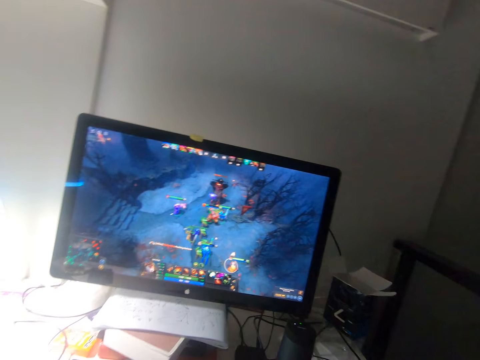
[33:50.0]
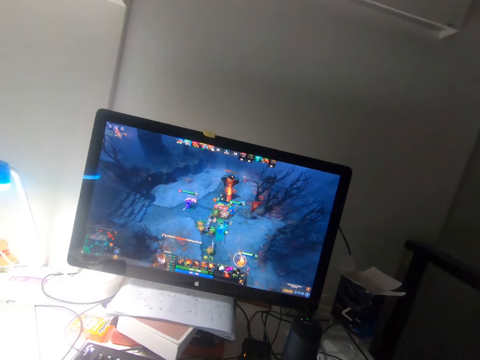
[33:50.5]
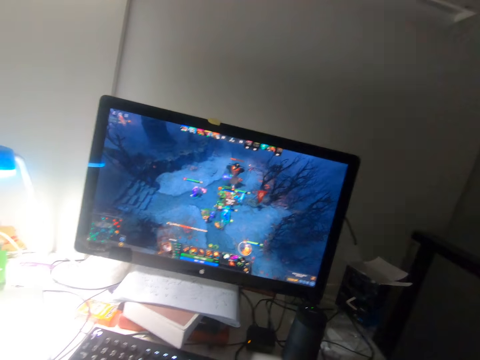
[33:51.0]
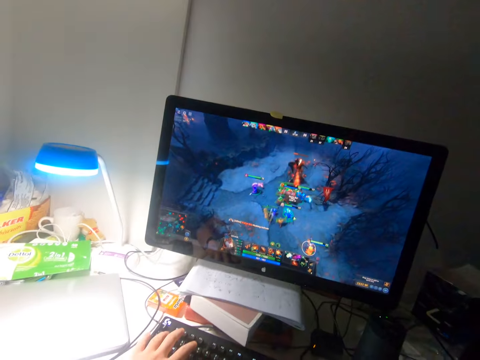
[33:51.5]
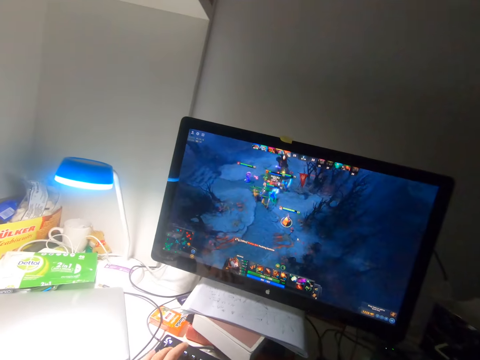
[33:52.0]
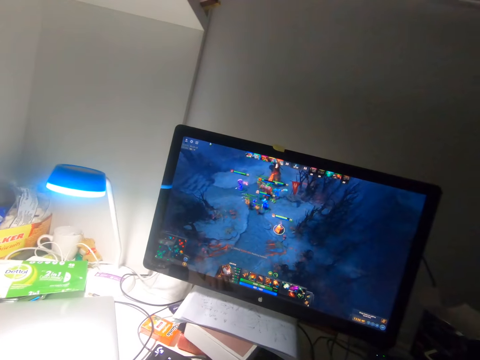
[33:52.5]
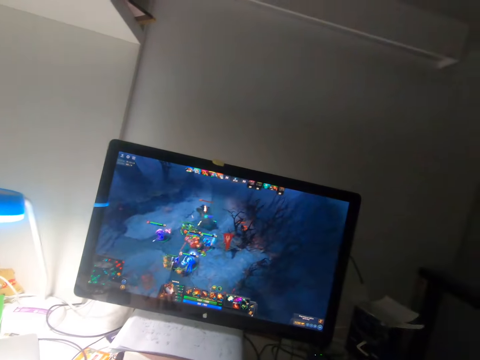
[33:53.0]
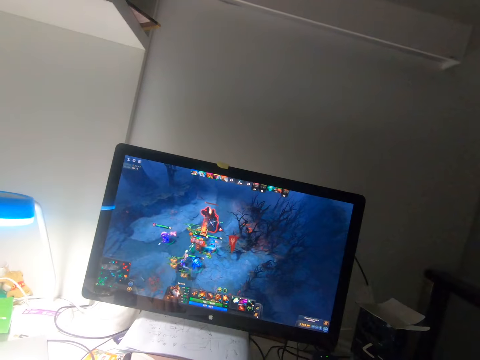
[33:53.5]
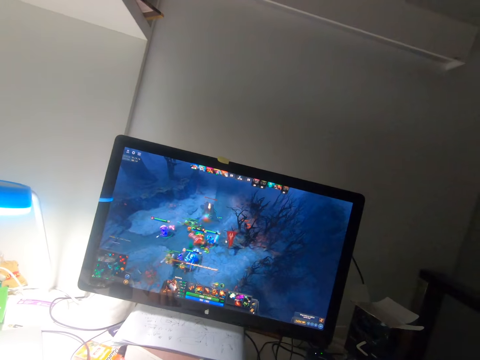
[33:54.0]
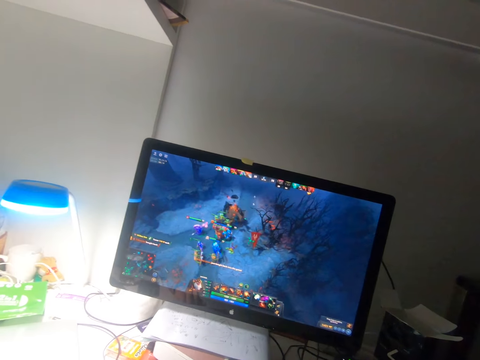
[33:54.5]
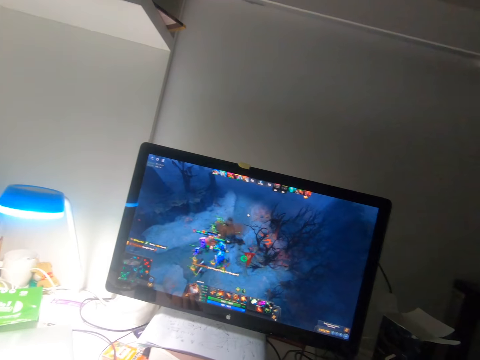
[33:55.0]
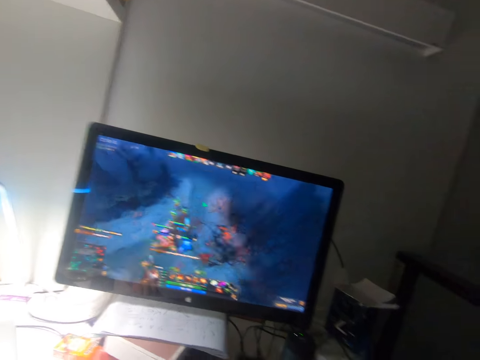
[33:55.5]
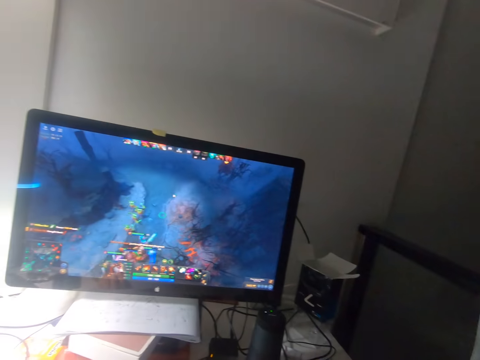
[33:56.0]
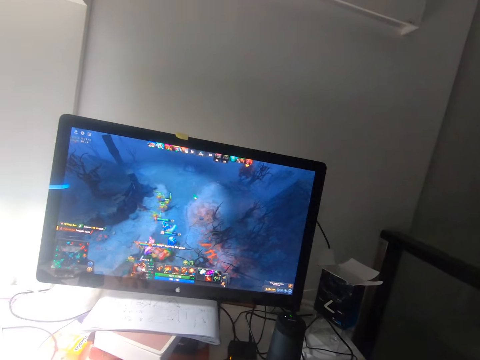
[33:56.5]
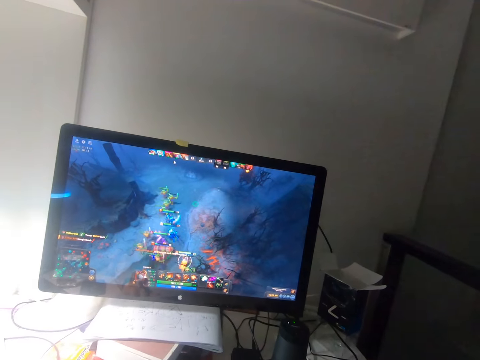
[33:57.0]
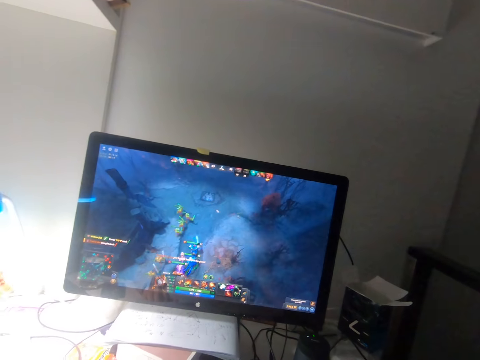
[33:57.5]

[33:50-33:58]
The camera wearer presses the keyboard with fingers. They play video games with a mouse.

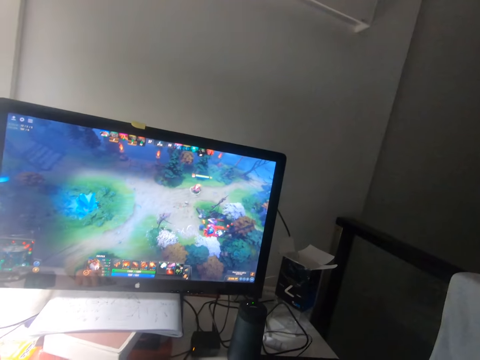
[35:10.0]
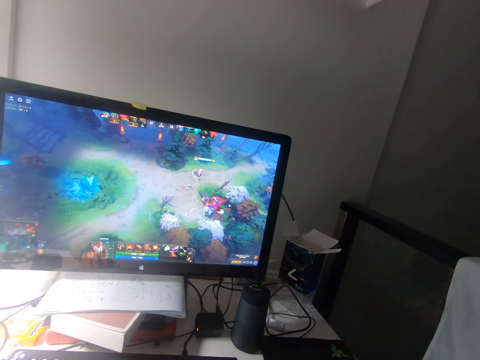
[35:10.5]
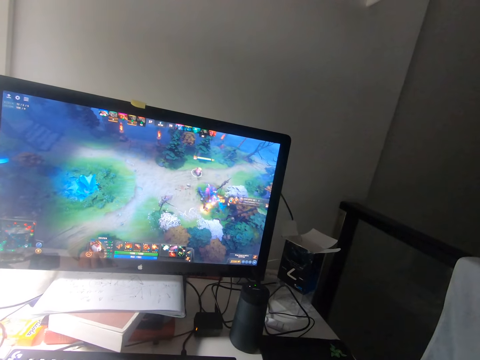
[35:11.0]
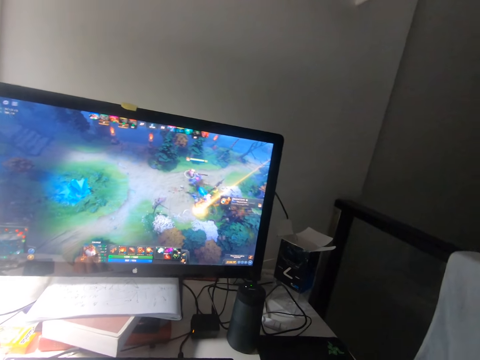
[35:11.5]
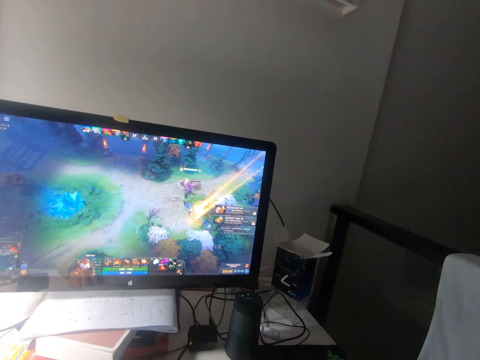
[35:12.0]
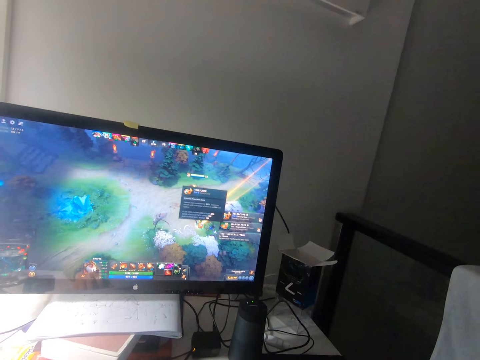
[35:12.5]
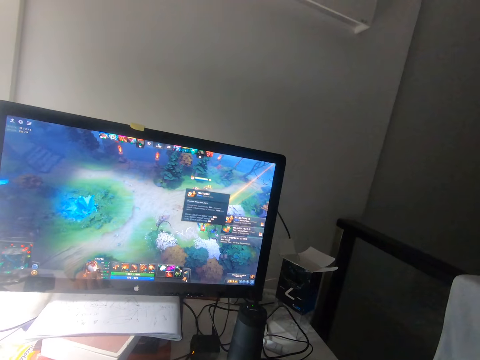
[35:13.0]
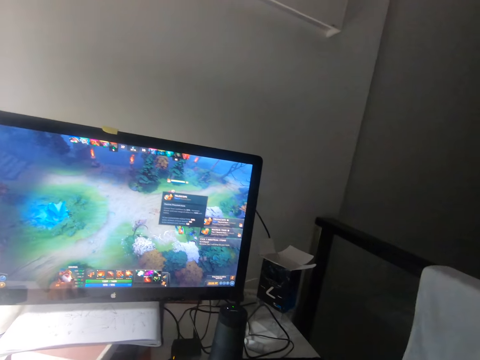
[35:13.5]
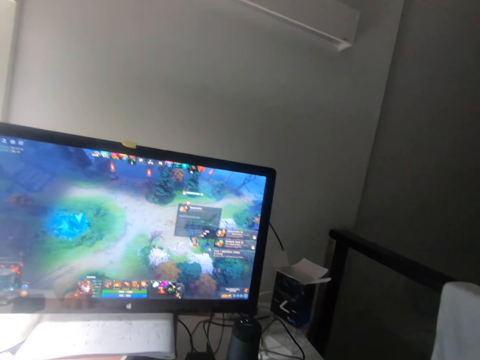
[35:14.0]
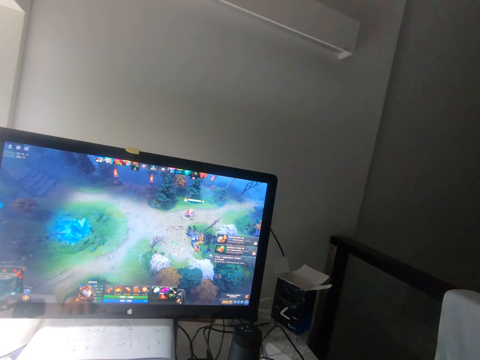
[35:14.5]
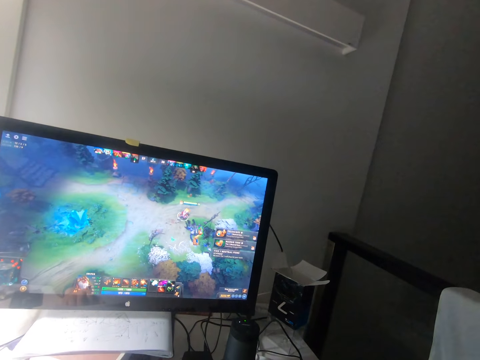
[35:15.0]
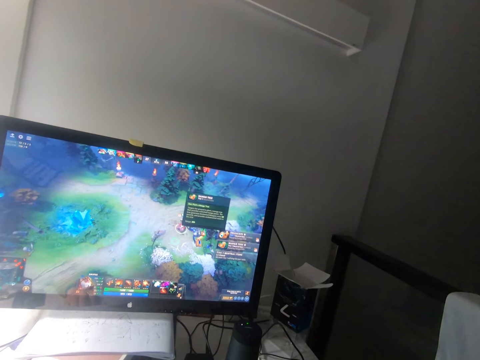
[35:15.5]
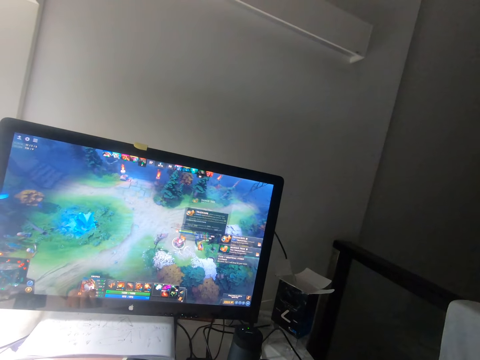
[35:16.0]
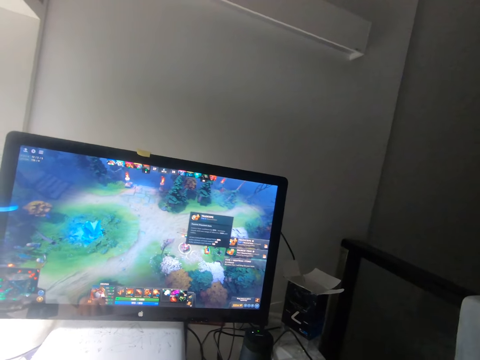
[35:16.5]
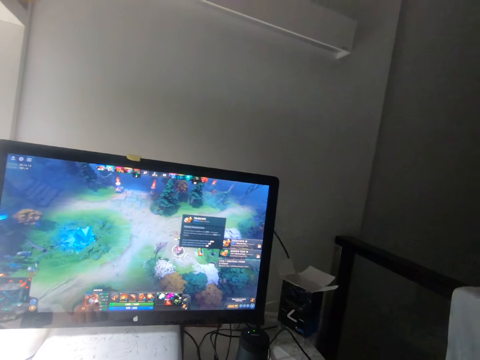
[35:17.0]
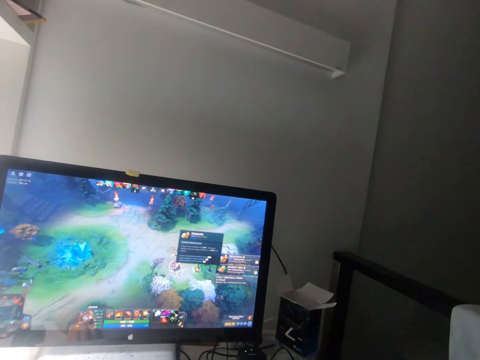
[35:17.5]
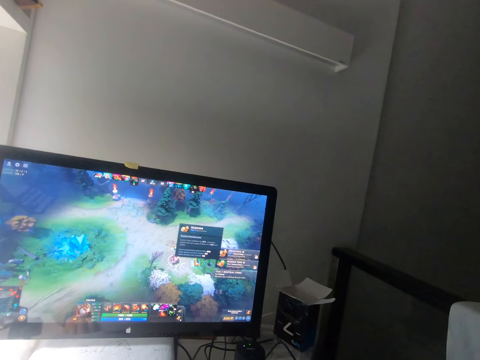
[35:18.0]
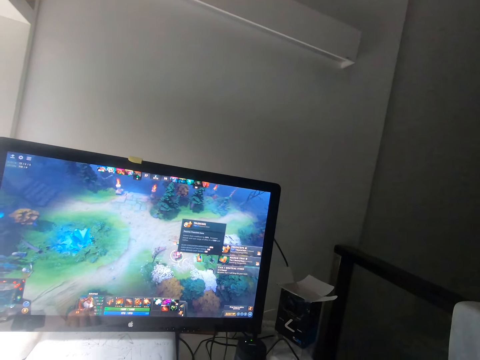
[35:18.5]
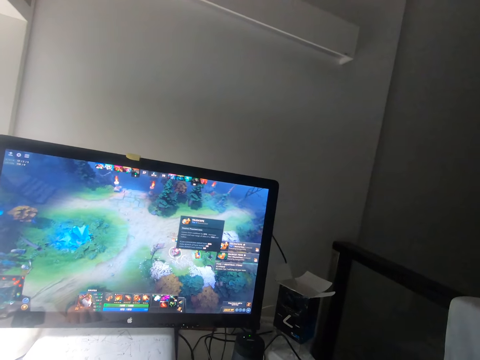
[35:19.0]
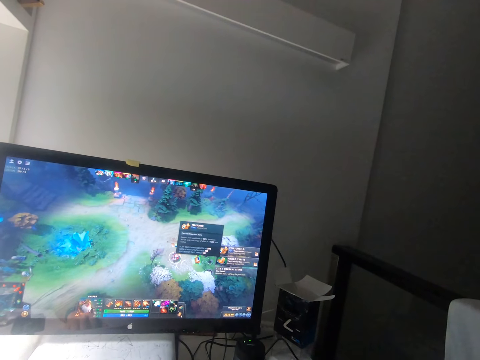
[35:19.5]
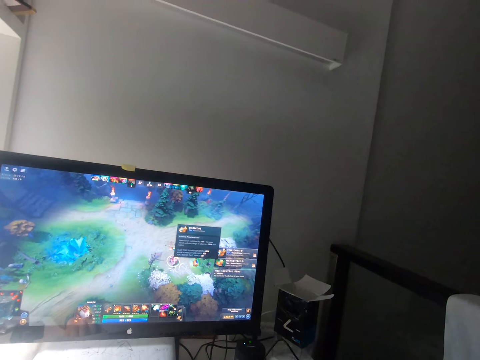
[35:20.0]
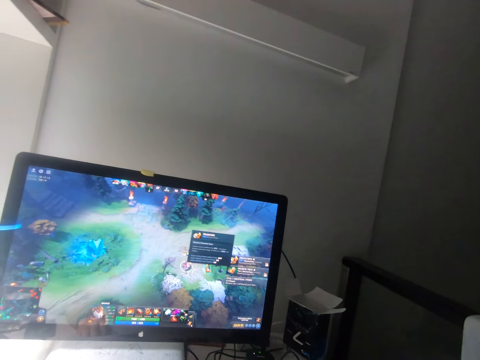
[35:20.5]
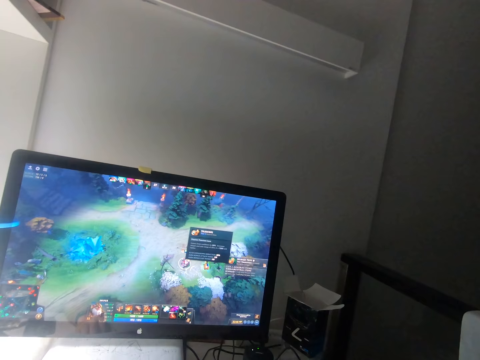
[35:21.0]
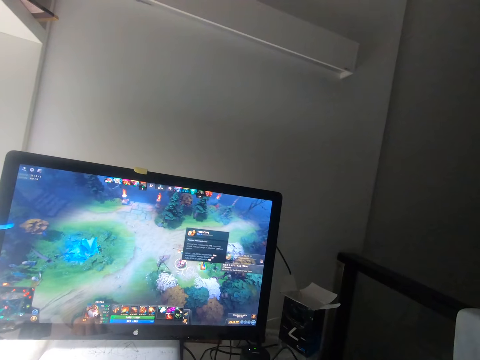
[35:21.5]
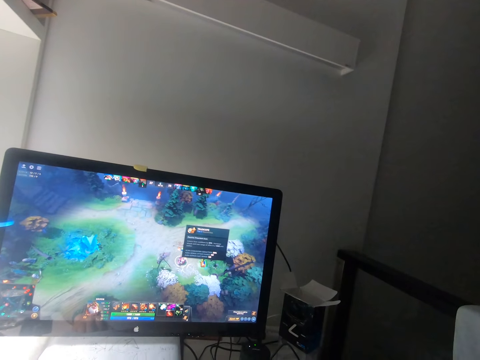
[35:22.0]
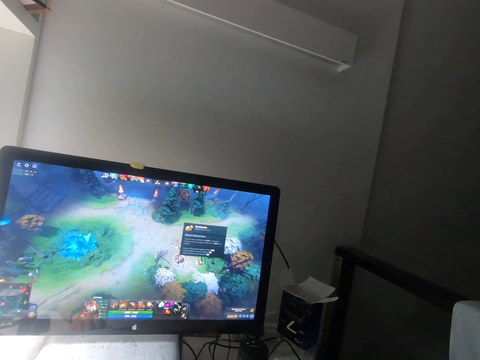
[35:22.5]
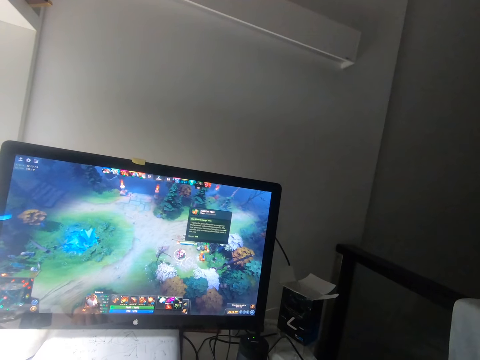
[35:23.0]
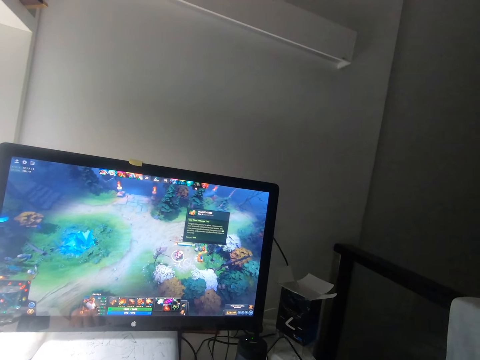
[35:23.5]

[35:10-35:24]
The camera wearer changes the setting of the game. They remove ads from the desktop.
